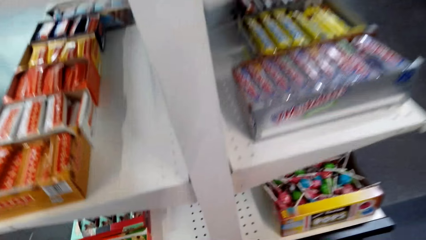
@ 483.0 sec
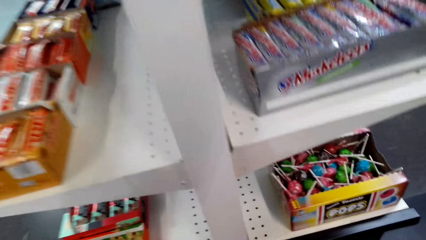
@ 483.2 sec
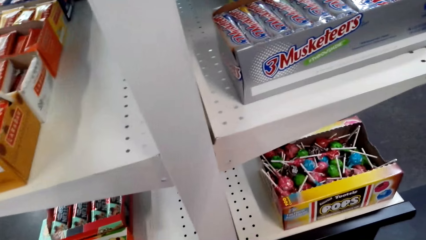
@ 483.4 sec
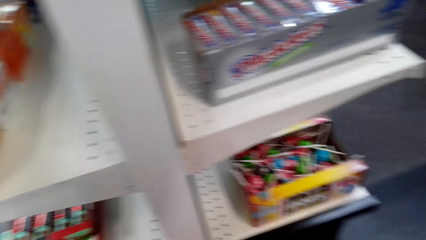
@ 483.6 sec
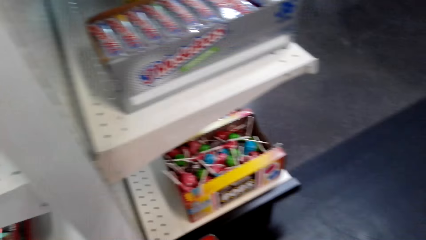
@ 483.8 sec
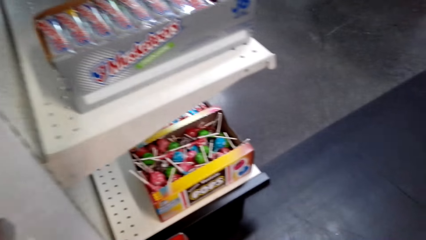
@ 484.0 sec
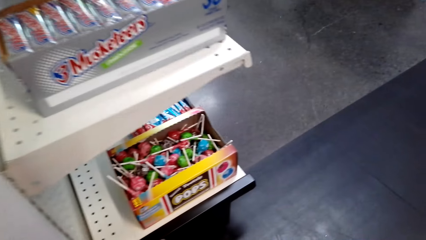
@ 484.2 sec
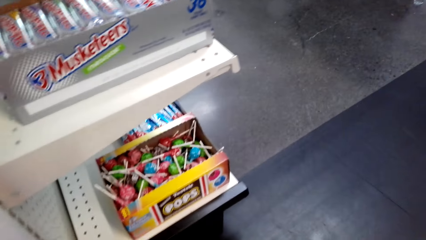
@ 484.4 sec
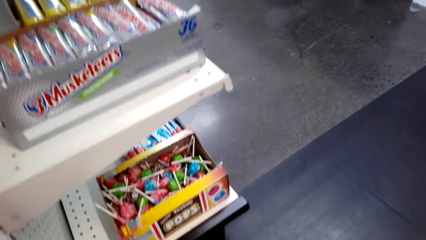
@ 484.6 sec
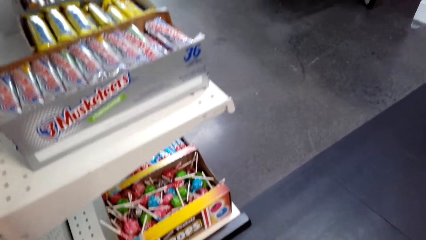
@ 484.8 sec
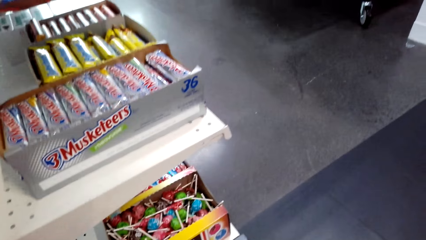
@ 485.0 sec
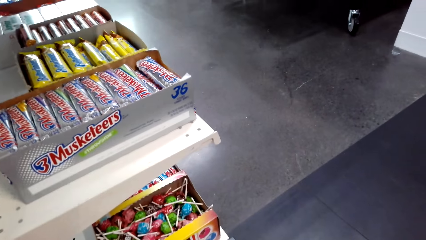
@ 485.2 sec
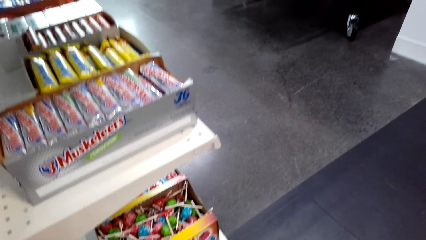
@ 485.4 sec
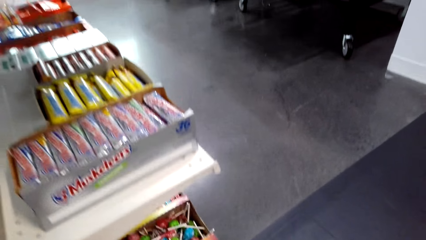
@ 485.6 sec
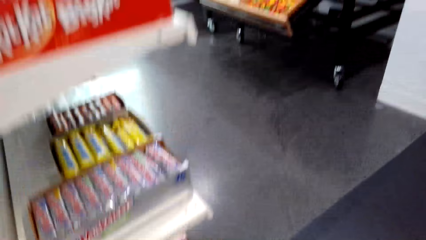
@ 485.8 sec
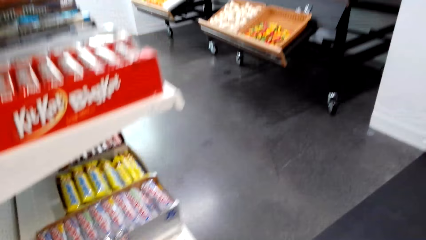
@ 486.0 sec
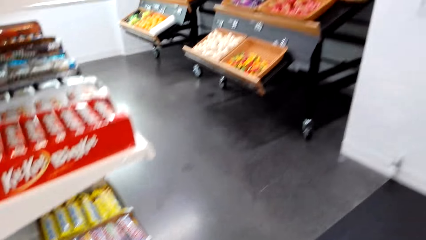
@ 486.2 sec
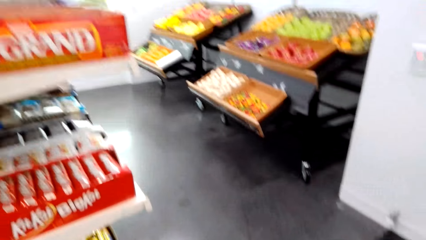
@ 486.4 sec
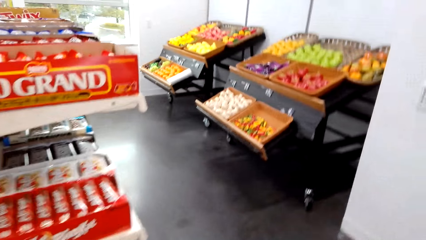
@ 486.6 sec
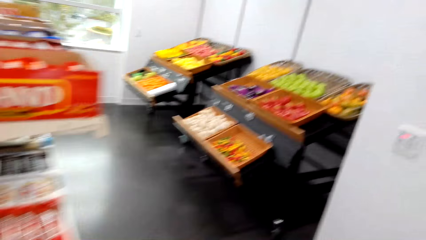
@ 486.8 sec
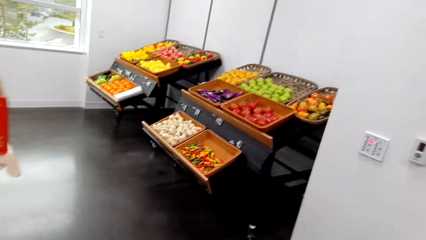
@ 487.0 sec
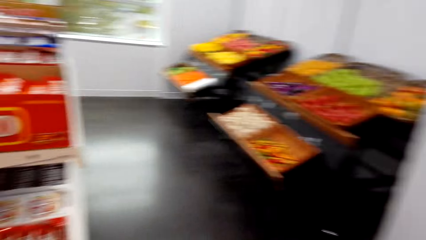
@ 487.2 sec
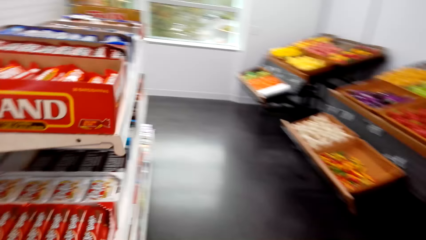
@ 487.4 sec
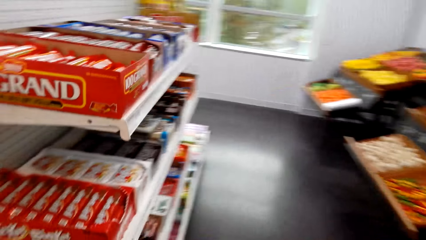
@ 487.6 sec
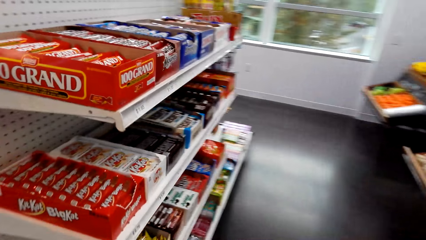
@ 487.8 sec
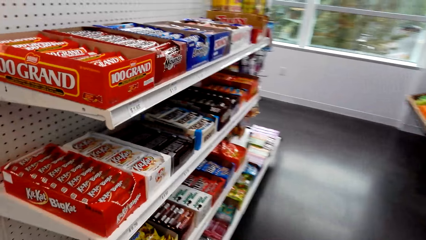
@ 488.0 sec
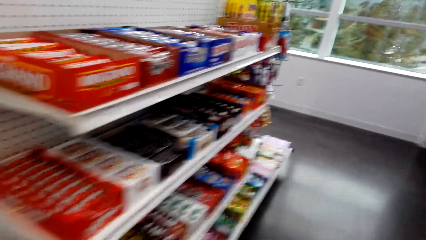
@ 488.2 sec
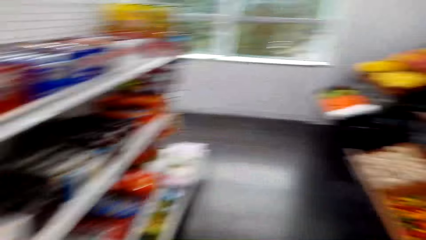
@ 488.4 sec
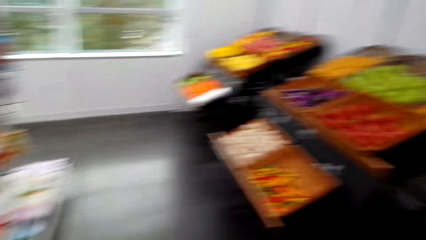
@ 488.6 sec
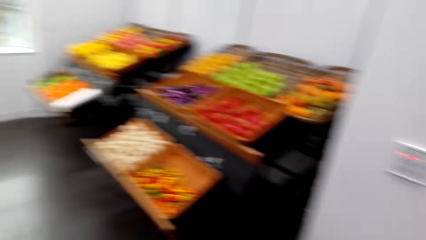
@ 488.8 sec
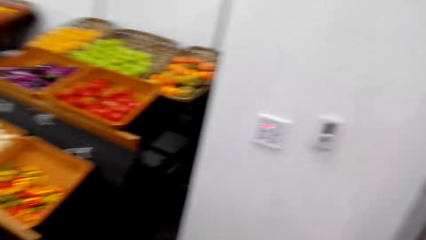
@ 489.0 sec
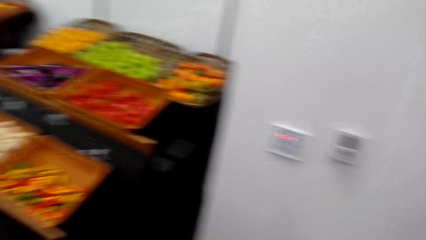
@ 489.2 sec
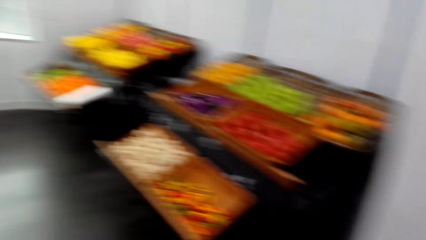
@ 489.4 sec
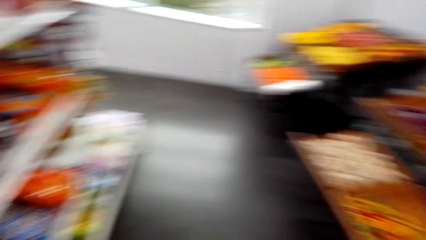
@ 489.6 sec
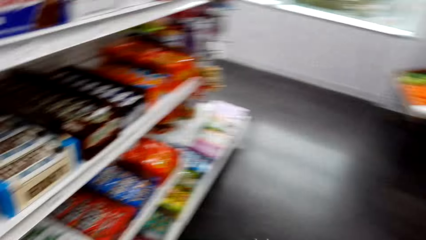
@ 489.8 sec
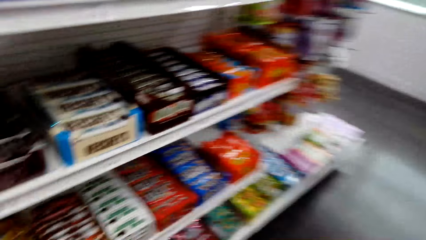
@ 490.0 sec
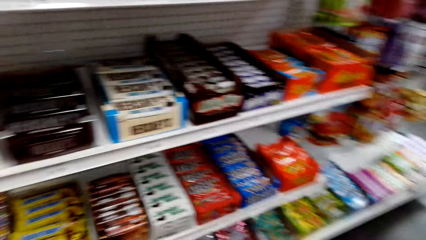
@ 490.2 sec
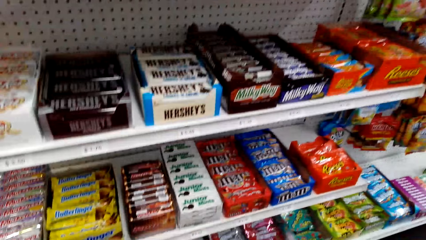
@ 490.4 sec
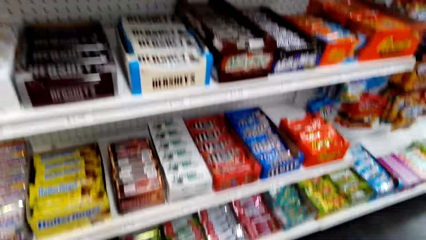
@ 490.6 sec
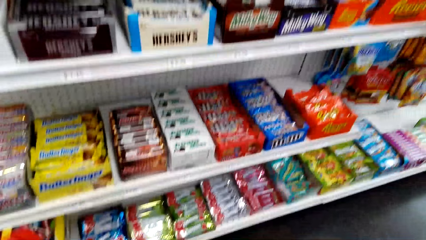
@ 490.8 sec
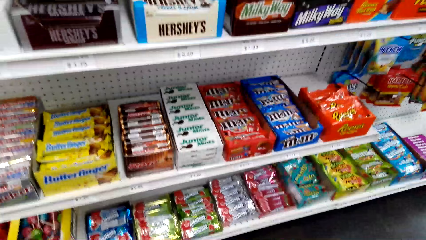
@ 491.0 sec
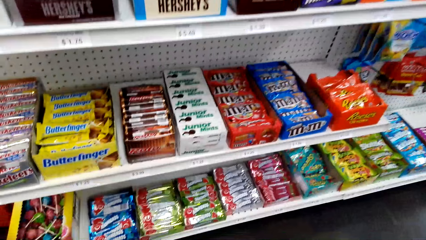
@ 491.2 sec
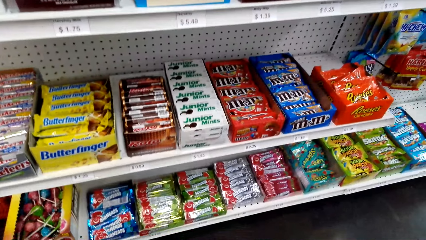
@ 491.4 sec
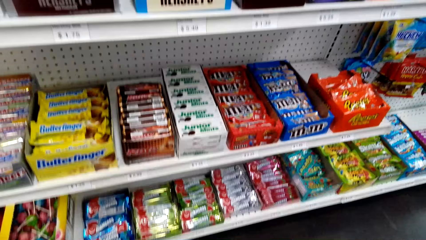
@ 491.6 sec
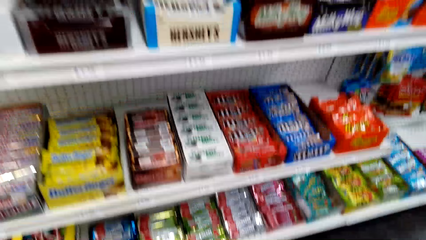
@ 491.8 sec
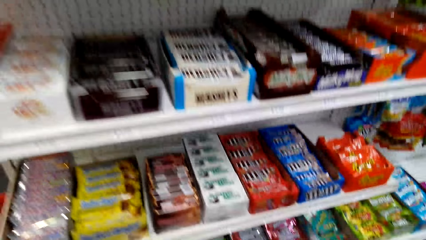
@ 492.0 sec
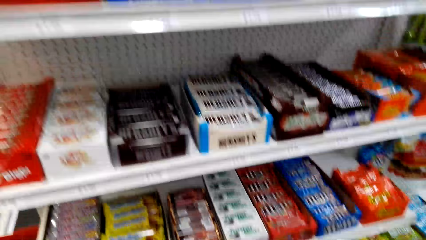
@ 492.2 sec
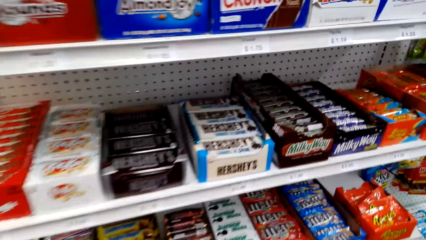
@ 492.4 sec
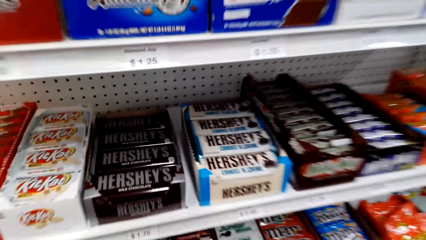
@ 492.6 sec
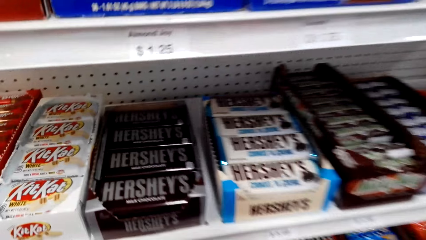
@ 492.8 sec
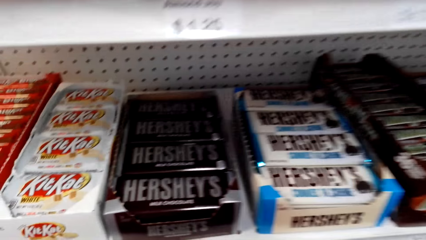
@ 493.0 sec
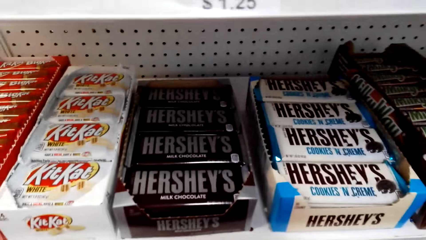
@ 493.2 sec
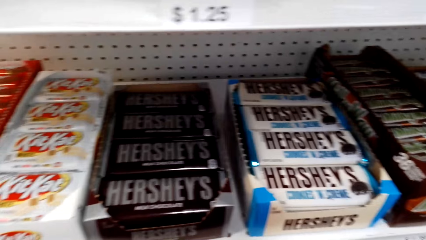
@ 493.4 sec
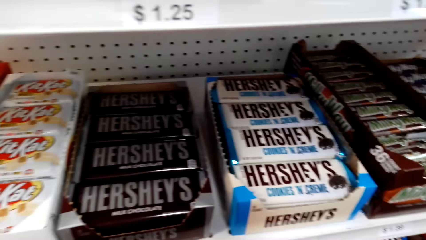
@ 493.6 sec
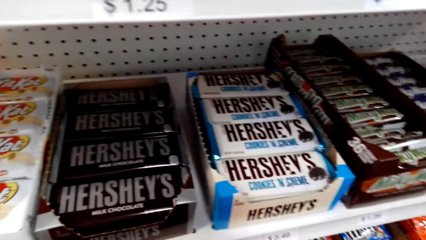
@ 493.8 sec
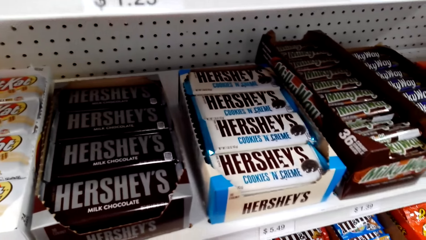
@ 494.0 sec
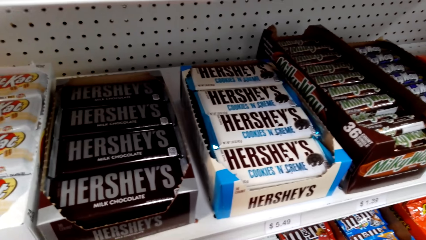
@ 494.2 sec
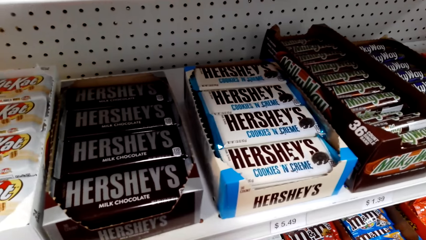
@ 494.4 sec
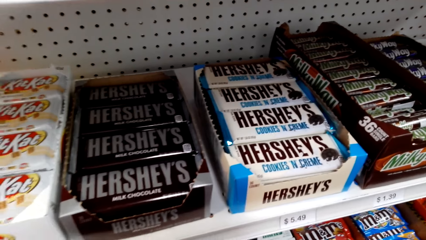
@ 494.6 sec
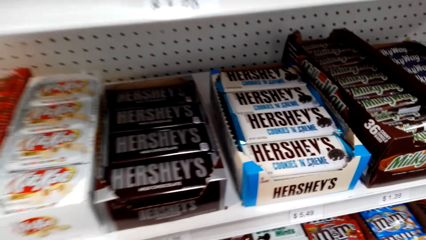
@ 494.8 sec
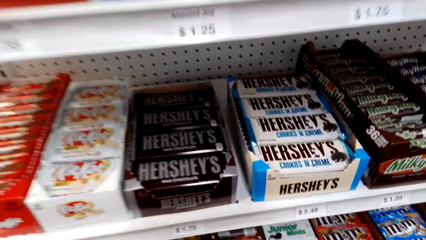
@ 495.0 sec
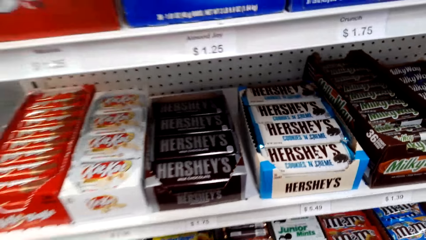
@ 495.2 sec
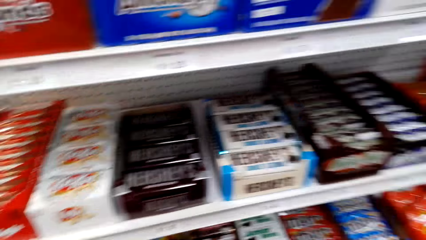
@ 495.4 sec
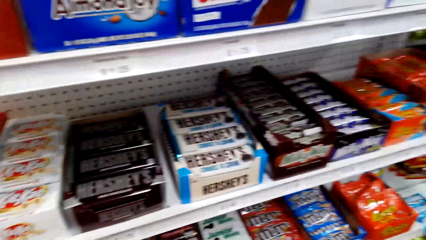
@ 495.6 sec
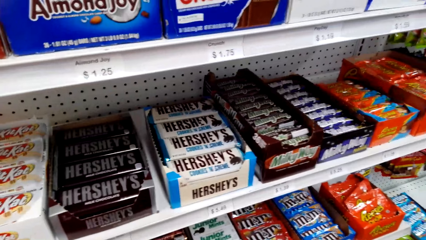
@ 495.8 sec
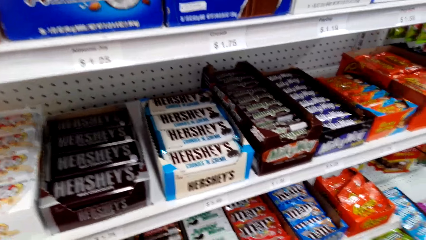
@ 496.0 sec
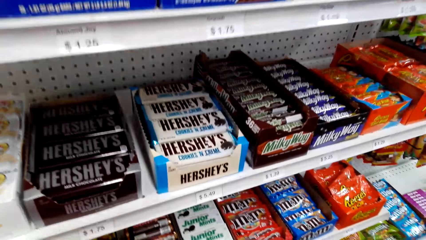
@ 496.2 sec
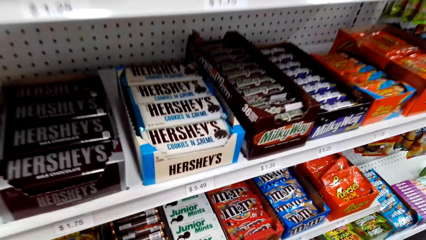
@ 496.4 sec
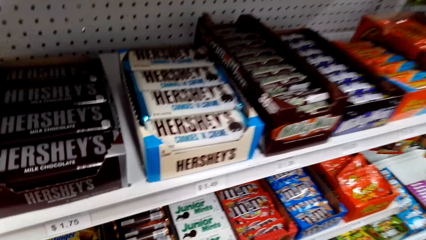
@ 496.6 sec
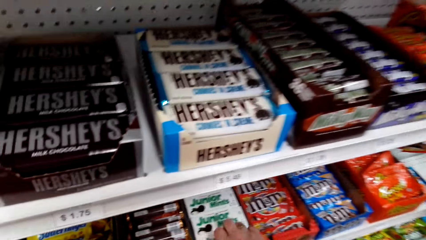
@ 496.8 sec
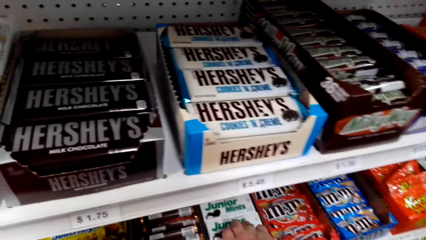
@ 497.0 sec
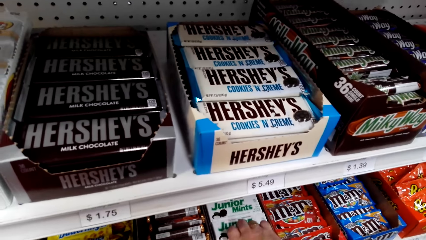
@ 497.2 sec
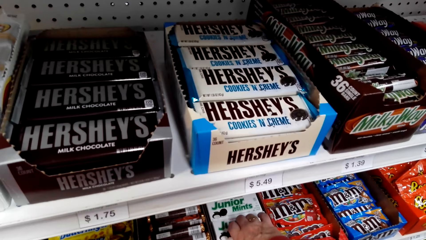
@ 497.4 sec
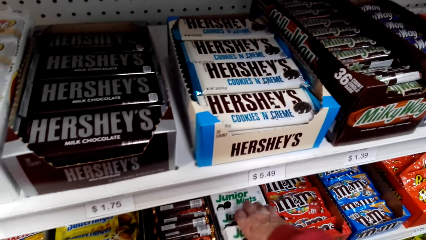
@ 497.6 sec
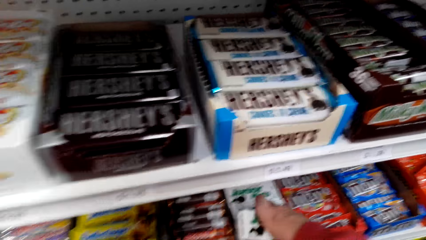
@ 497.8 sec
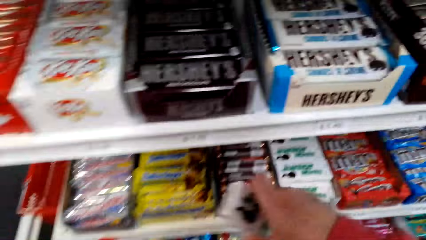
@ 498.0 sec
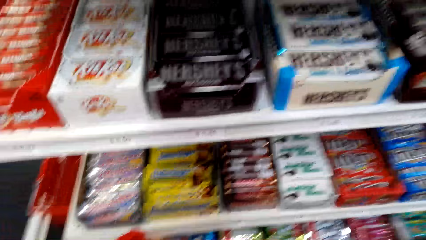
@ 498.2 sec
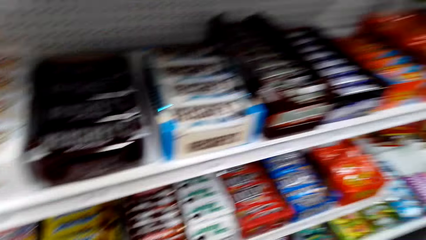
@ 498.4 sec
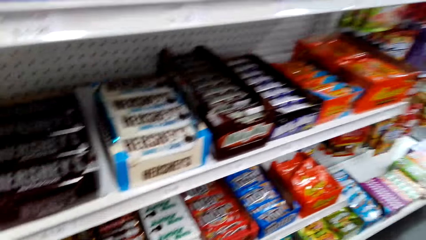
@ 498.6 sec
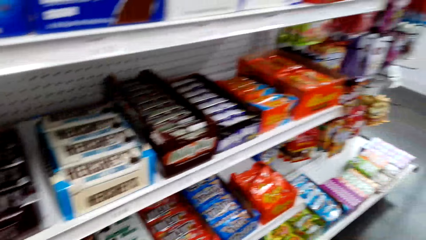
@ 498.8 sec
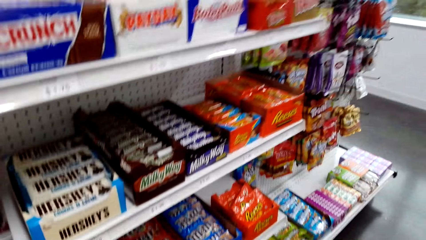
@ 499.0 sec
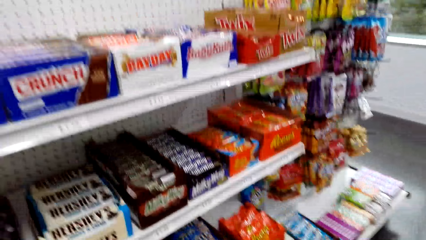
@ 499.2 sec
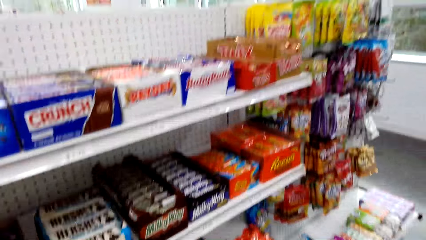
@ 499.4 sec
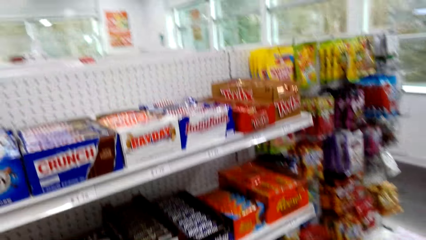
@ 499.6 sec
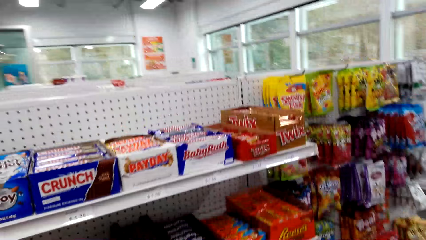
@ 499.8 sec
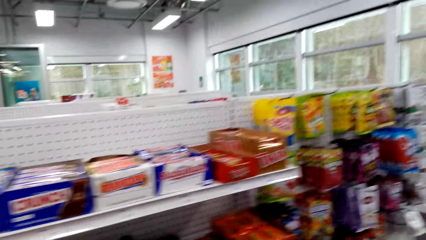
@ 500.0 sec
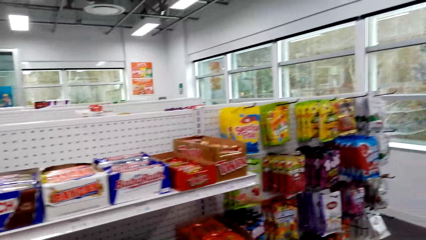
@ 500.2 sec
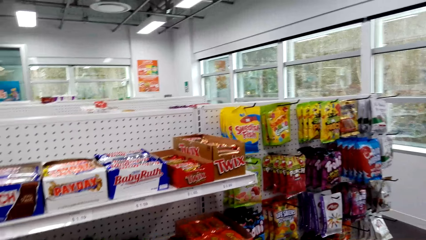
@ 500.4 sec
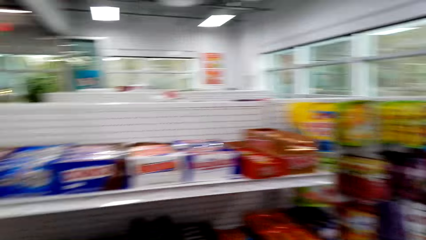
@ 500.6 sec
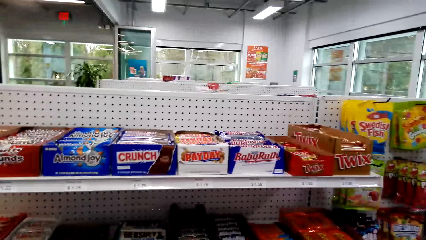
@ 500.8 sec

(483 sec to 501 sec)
The camera wearer bends towards the ground. They stand upright. They walk around the shelves. They walk in the store. They speak. They pick up a packet of Junior Mint. They put the Junior Mint in the basket.
